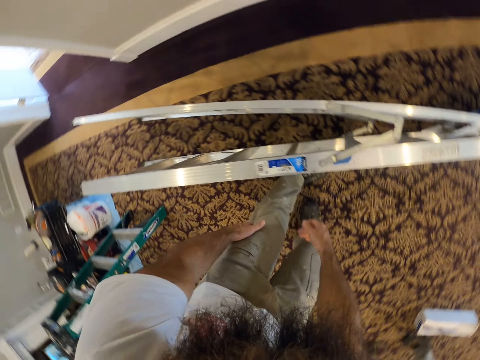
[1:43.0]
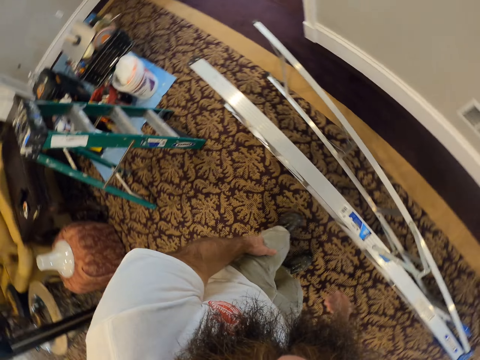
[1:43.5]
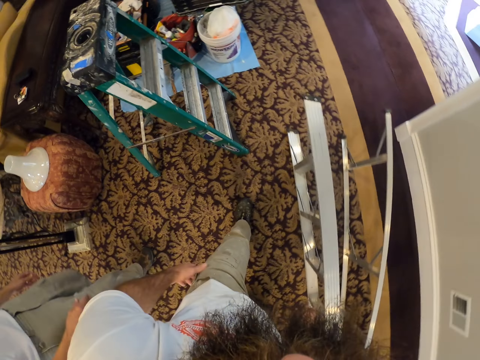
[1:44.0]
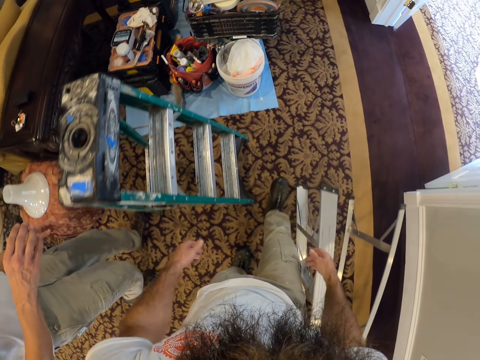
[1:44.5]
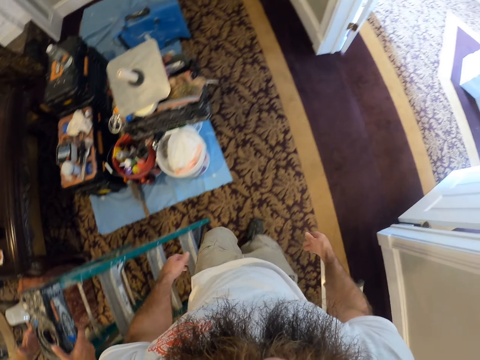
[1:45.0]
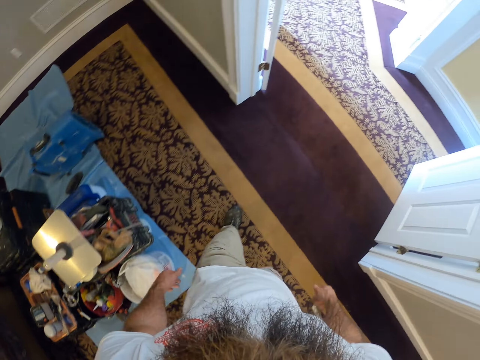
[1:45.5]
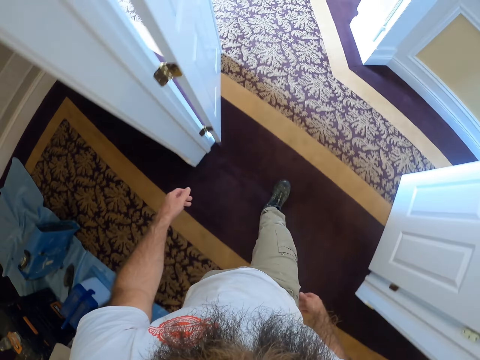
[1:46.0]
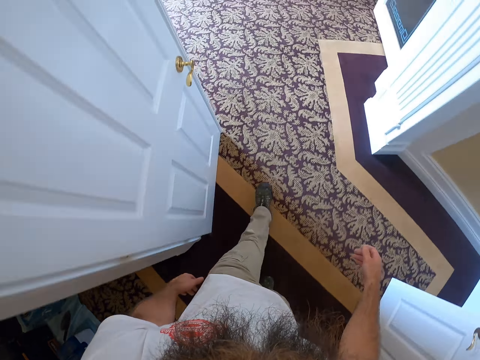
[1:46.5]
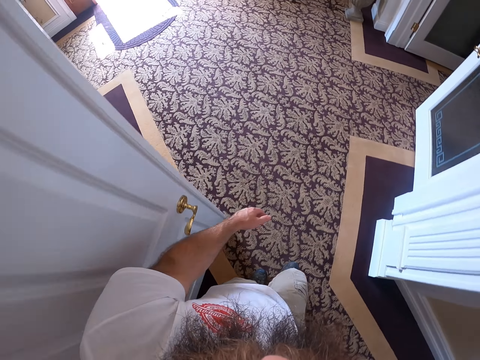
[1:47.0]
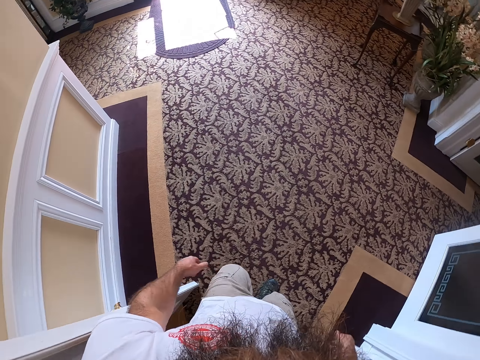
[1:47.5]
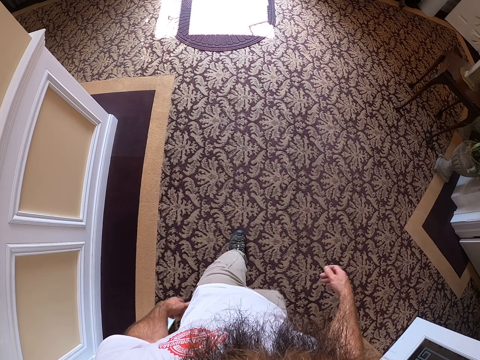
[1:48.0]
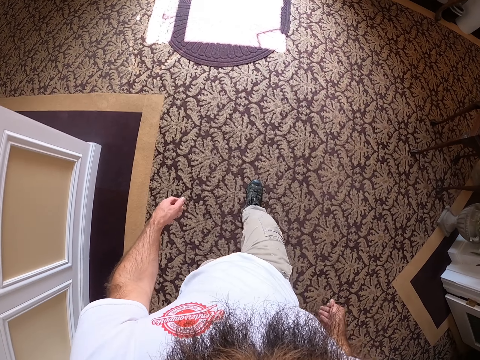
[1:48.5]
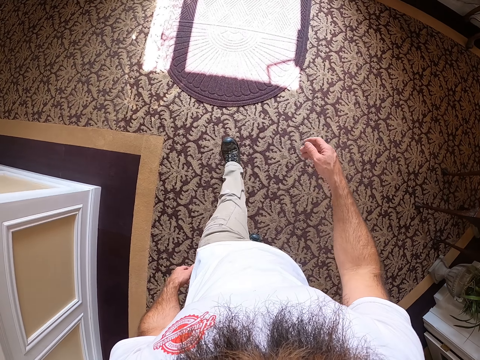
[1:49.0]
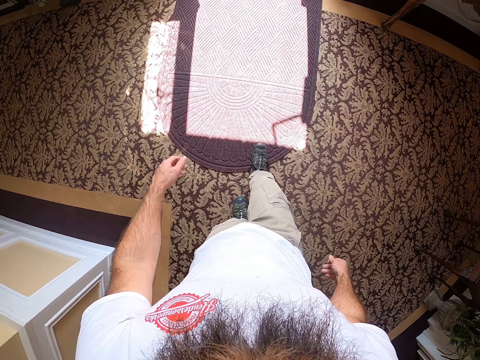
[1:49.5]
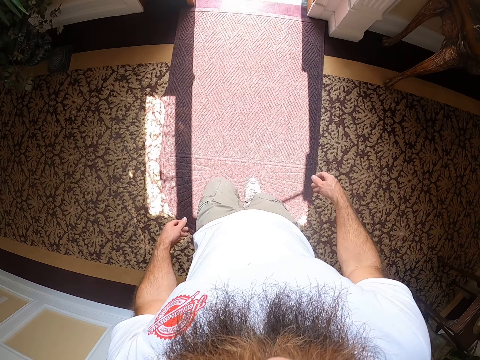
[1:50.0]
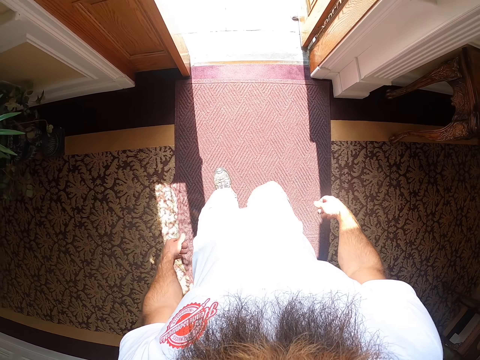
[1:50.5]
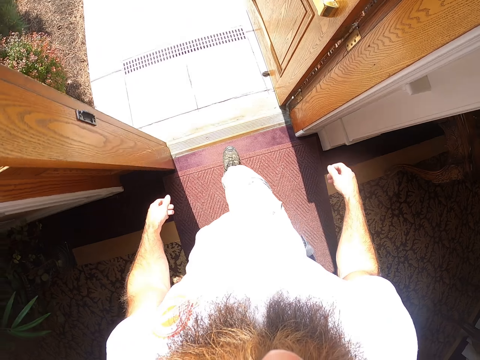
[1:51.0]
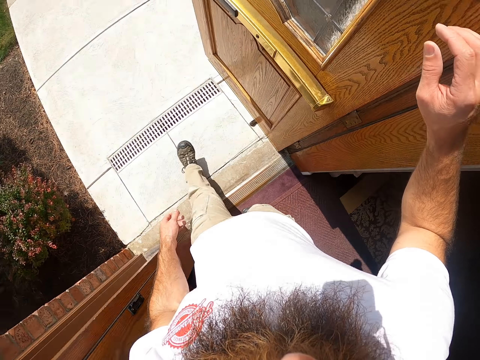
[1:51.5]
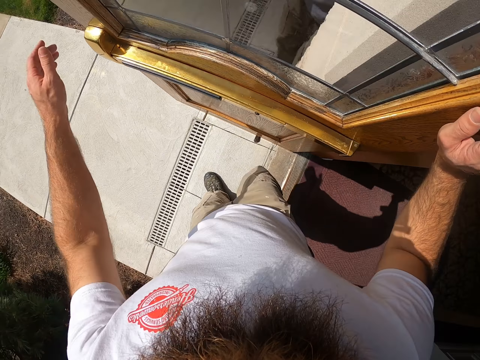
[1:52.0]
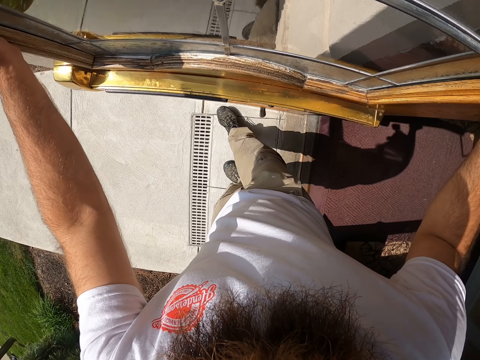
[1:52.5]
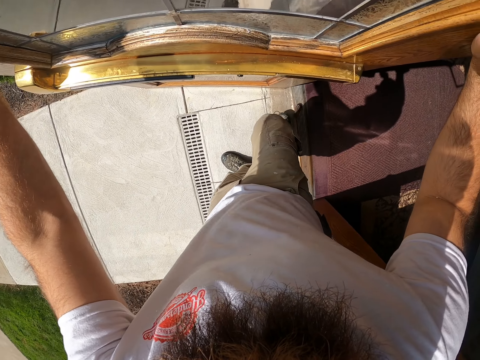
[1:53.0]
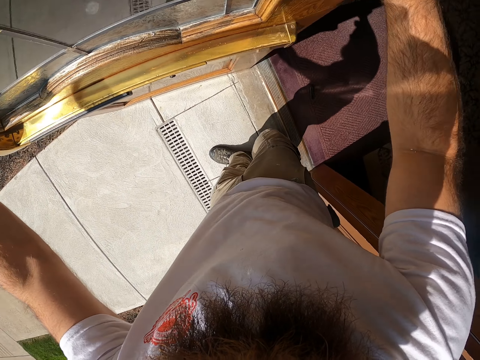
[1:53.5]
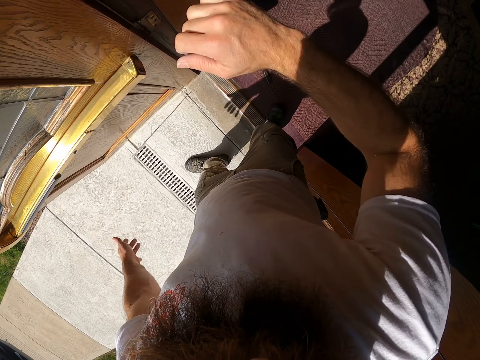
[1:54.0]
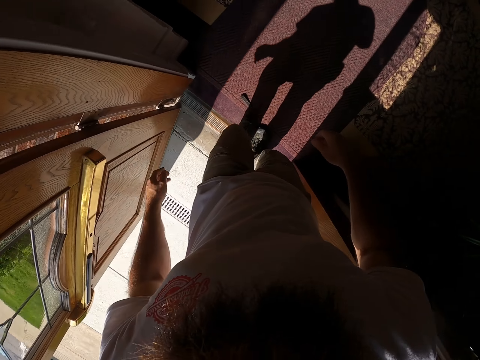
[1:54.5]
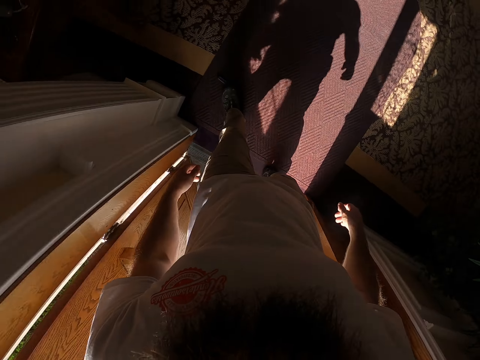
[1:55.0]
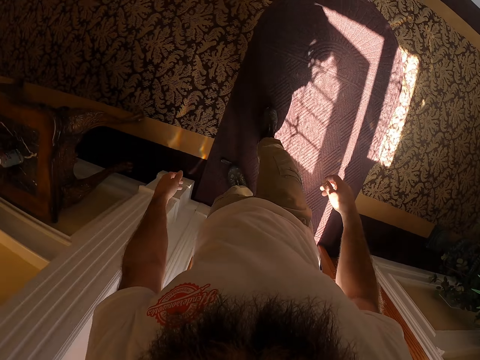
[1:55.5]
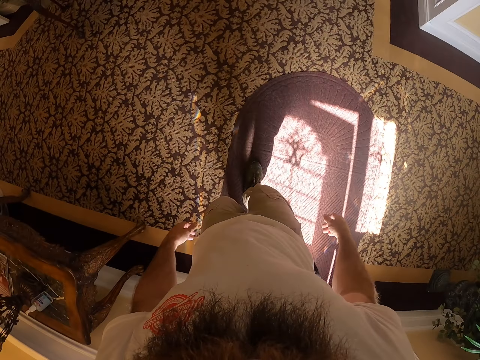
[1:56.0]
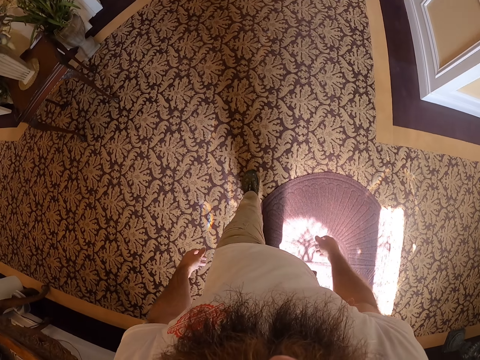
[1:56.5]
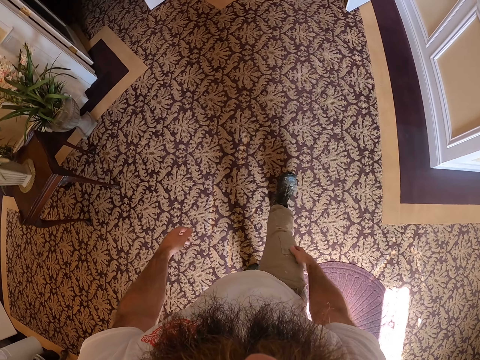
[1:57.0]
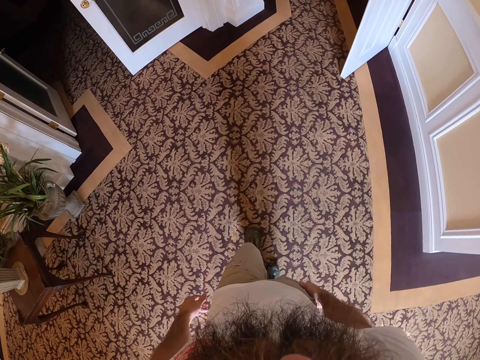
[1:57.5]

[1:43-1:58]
The camera wearer walks out of a room. He steps out of the house. He holds the door with his right hand. He firmly holds the door with both hands. He enters into the house.

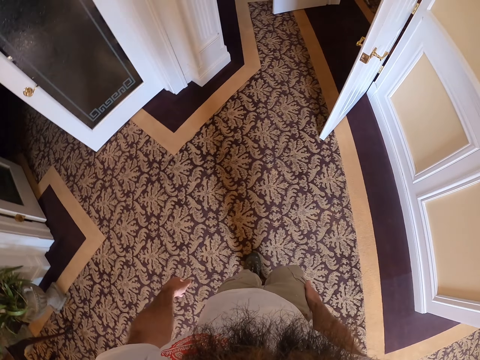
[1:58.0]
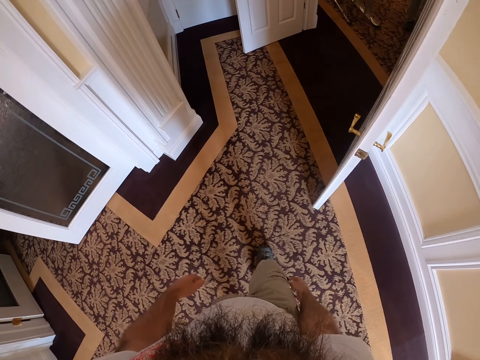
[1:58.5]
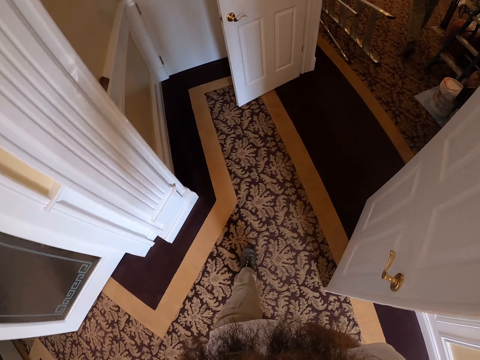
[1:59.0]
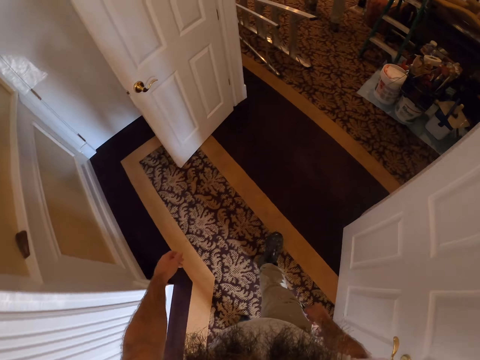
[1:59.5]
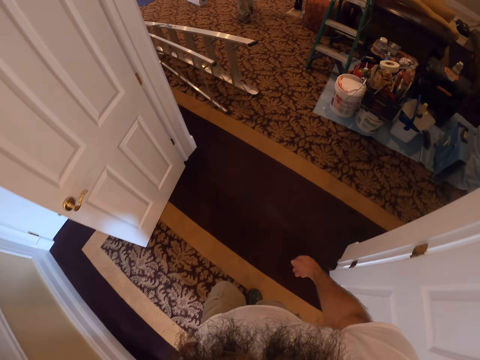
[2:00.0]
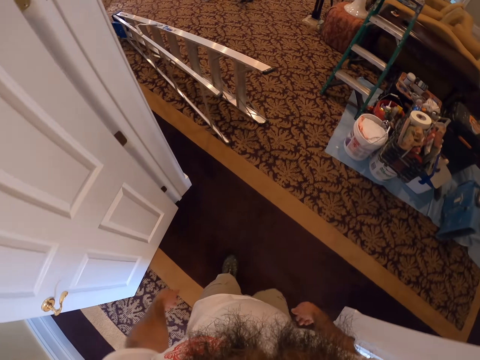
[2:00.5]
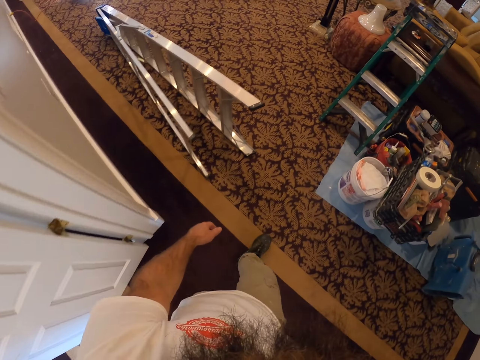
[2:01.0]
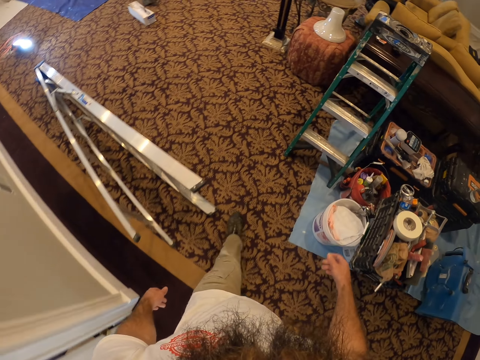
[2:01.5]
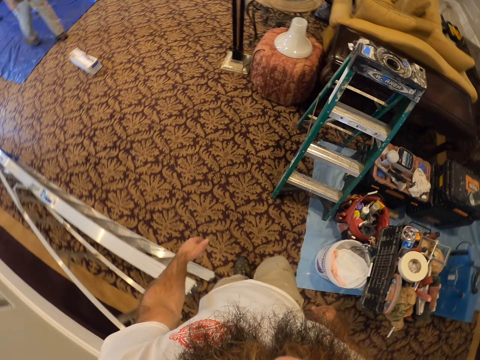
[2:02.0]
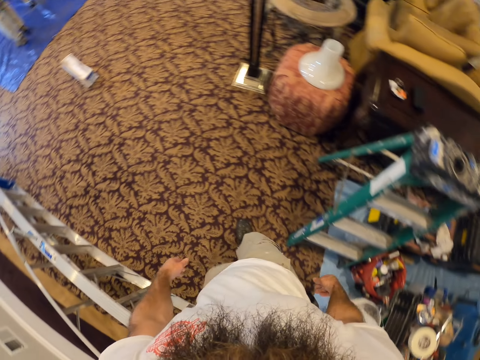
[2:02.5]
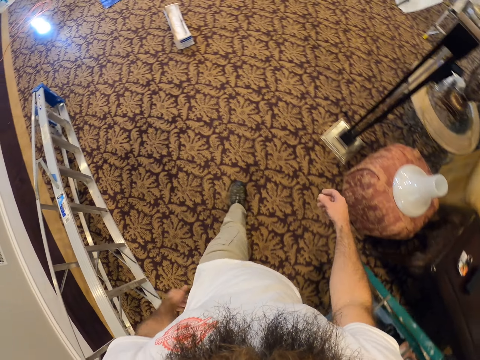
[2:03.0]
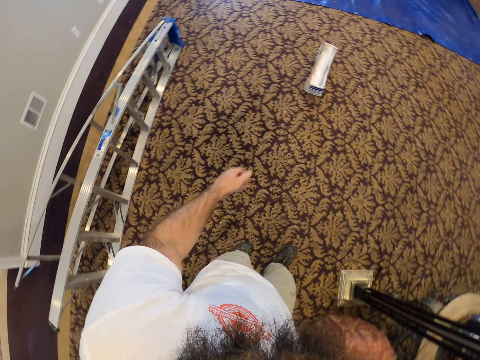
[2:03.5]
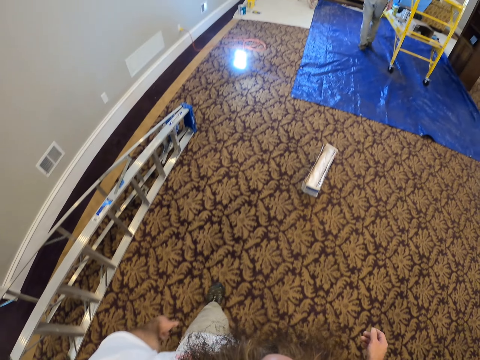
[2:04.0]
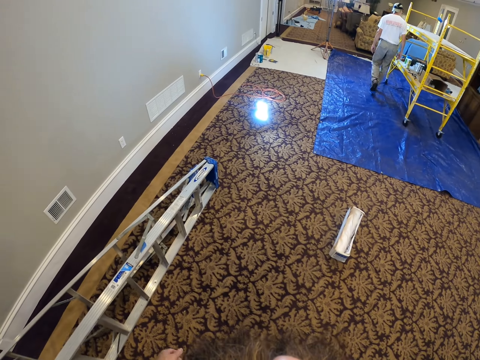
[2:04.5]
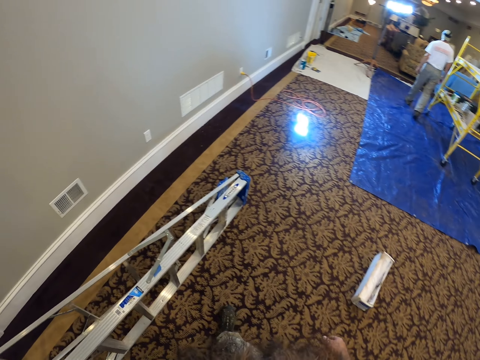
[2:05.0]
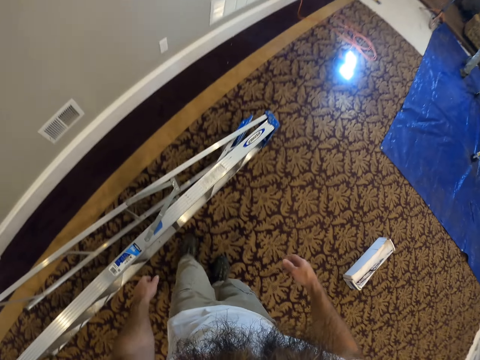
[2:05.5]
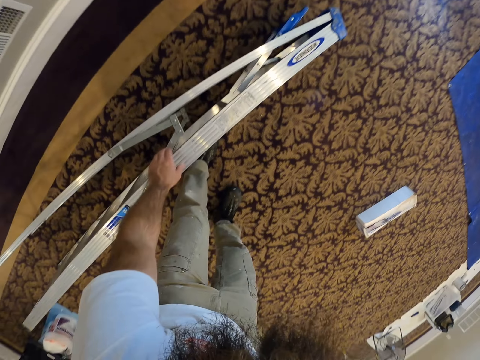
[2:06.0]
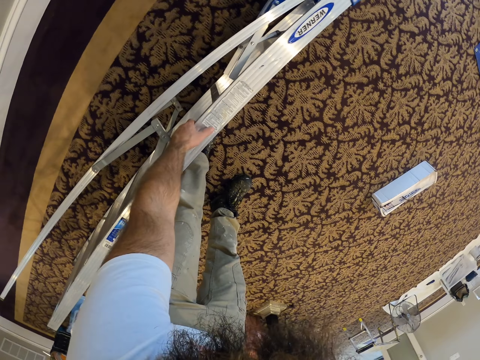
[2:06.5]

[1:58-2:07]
The camera wearer enters into the room. He picks up the ladder with his left hand.

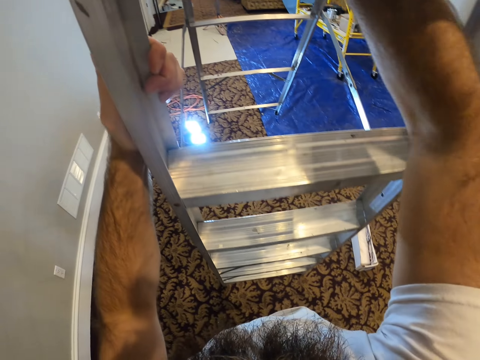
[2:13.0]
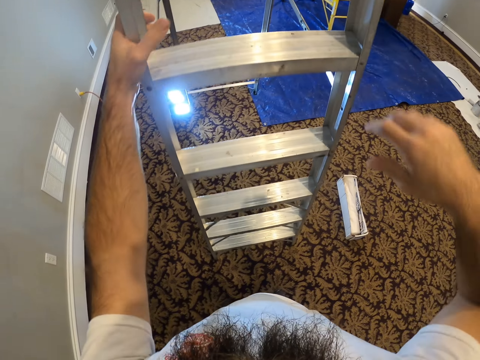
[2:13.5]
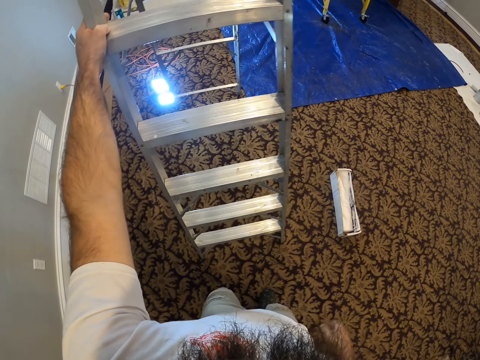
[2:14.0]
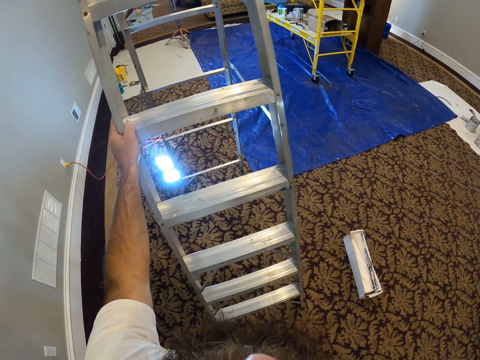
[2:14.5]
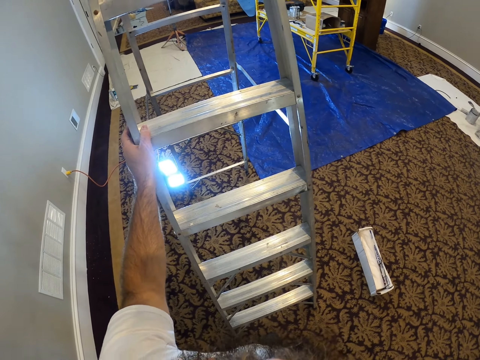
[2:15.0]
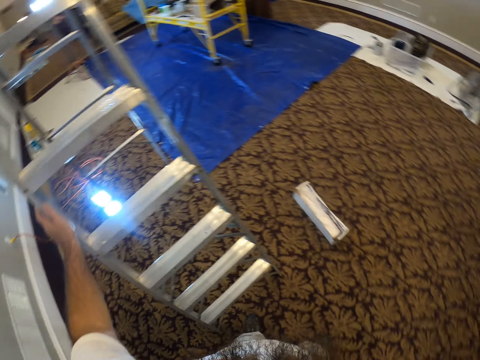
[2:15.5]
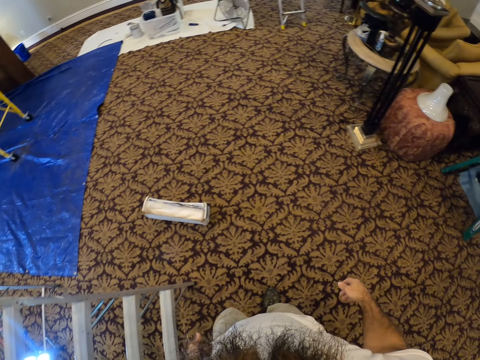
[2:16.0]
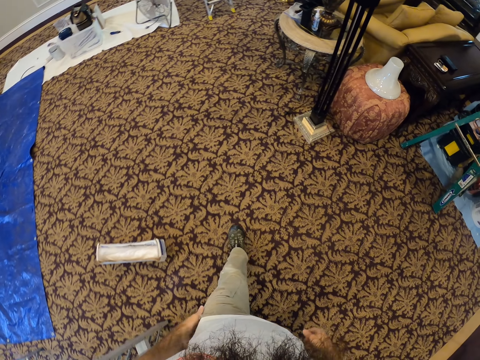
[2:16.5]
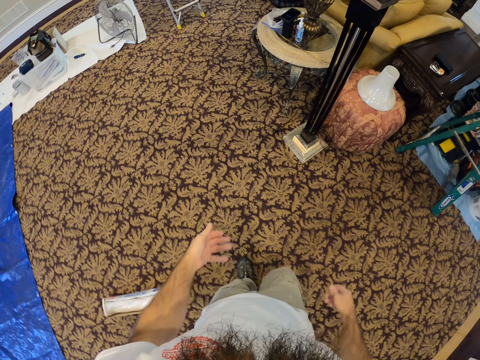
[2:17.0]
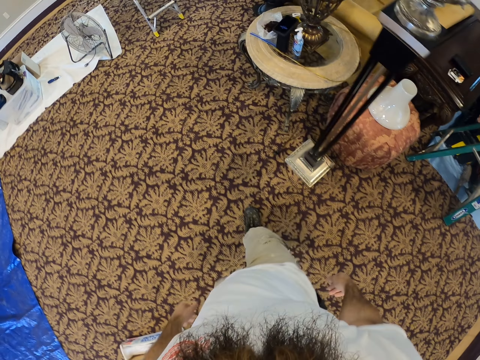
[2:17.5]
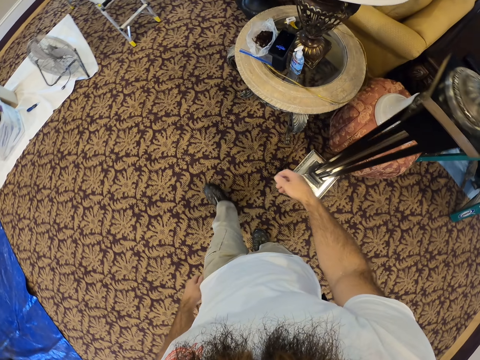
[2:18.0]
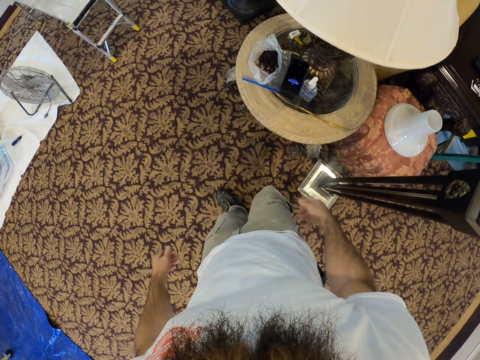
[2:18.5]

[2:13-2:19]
The camera wearer drops the ladder to the ground. They firmly stand the ladder.
